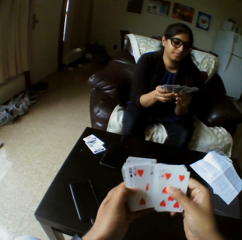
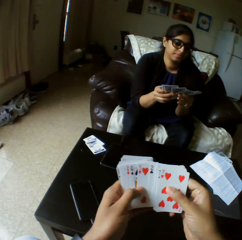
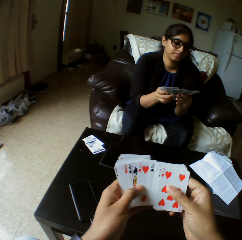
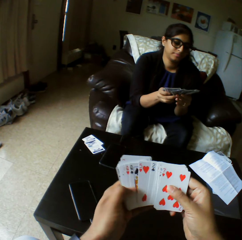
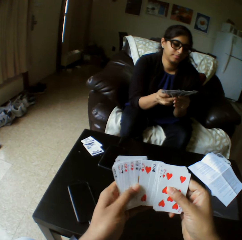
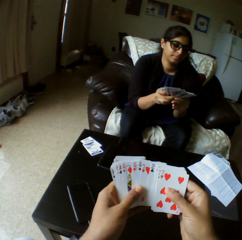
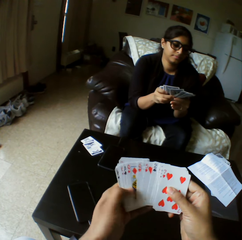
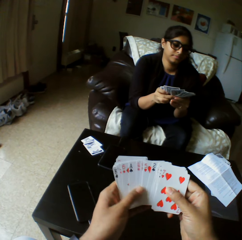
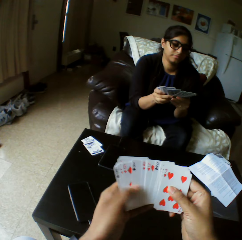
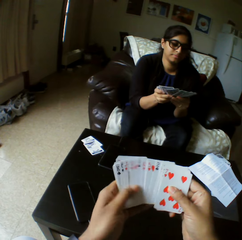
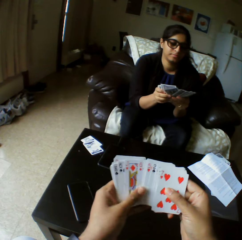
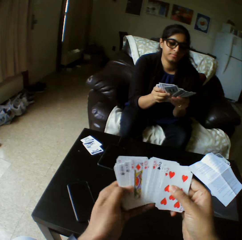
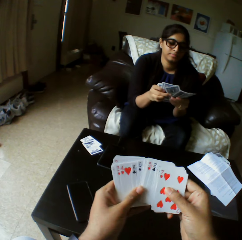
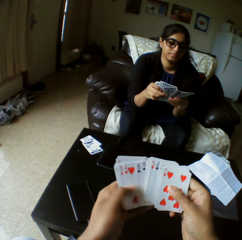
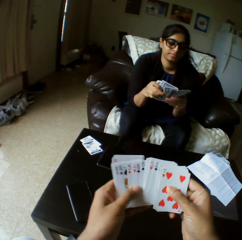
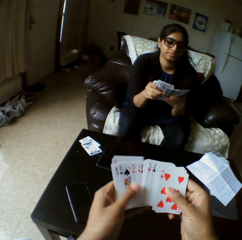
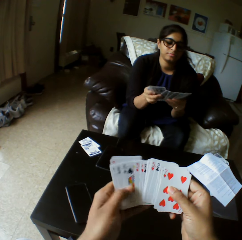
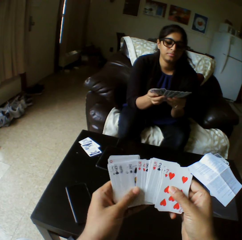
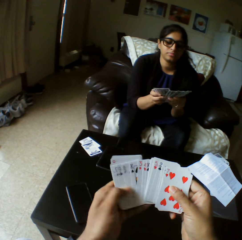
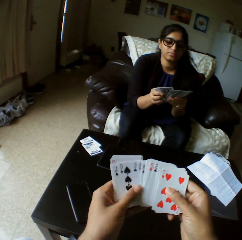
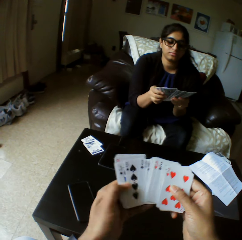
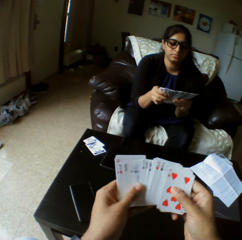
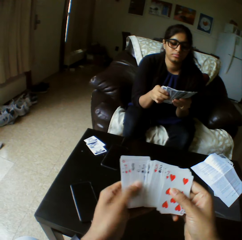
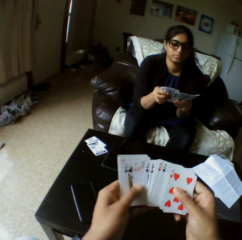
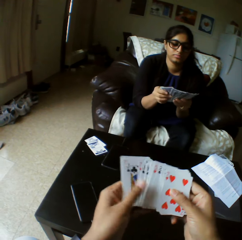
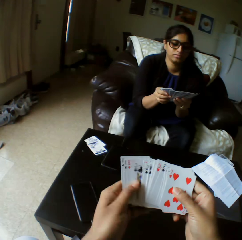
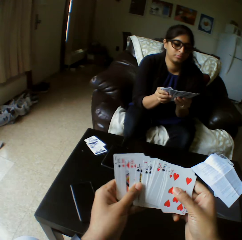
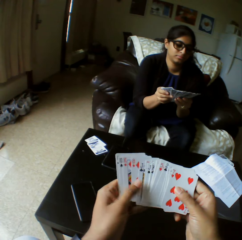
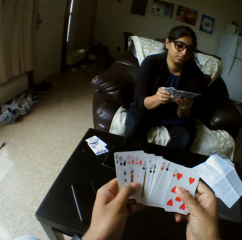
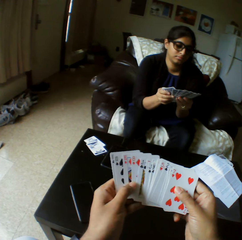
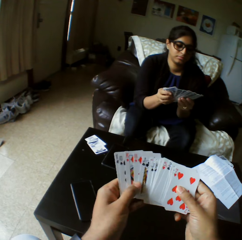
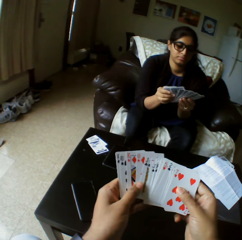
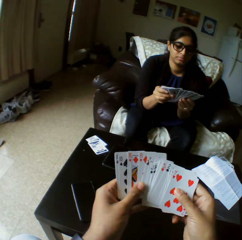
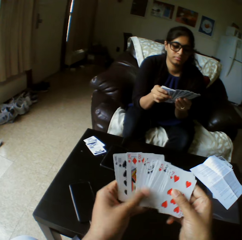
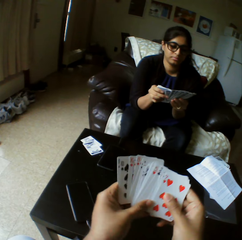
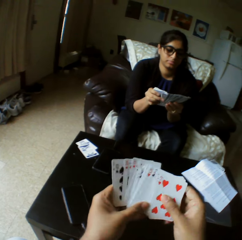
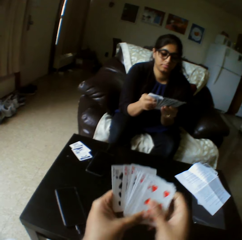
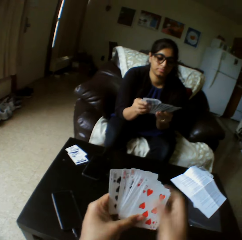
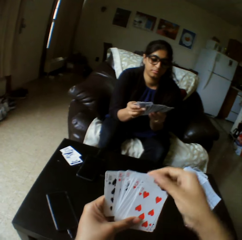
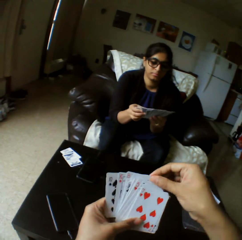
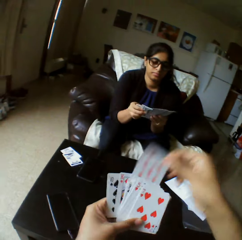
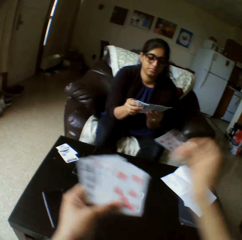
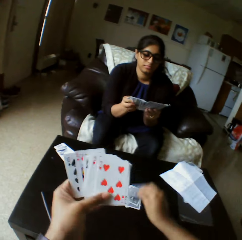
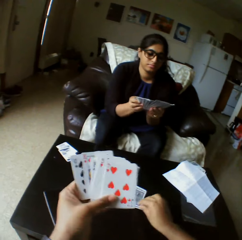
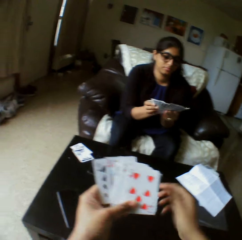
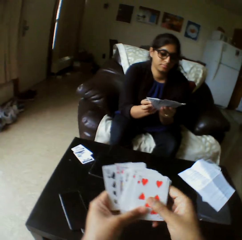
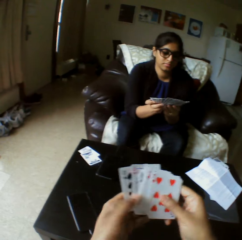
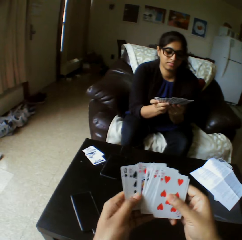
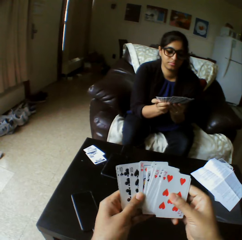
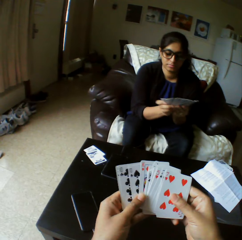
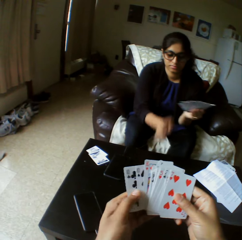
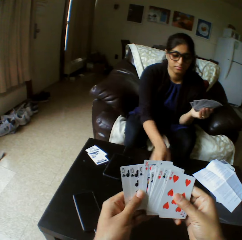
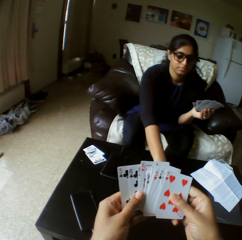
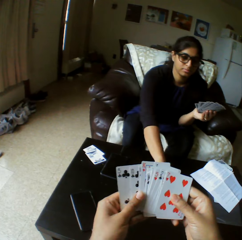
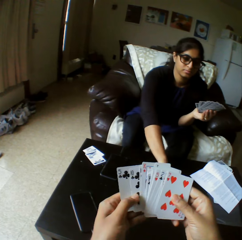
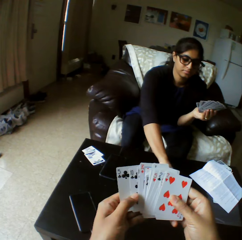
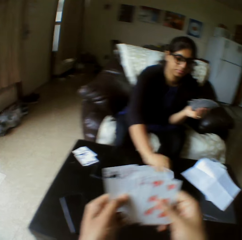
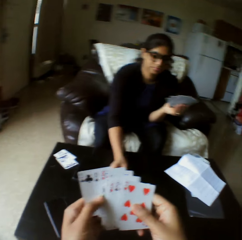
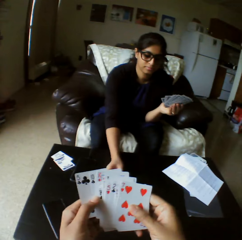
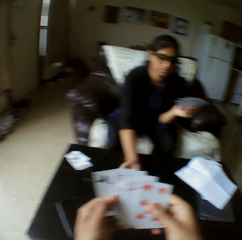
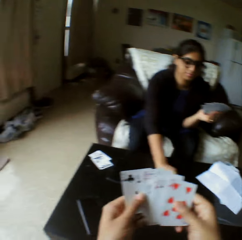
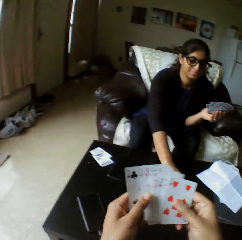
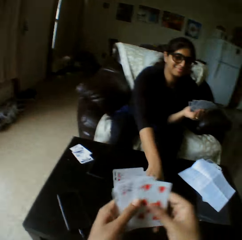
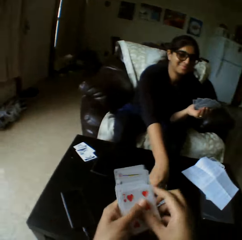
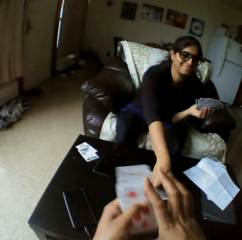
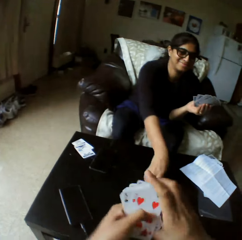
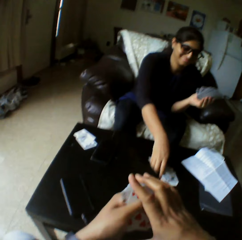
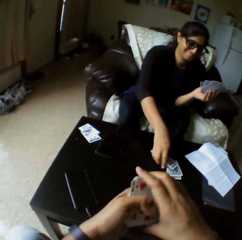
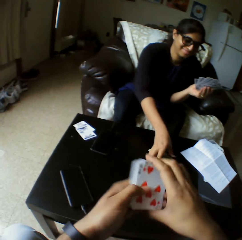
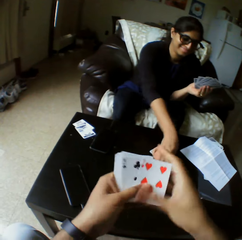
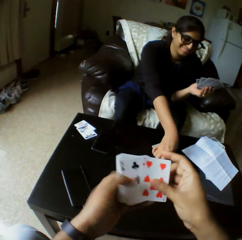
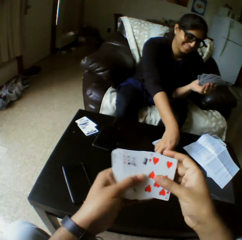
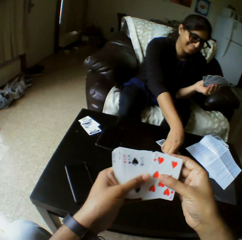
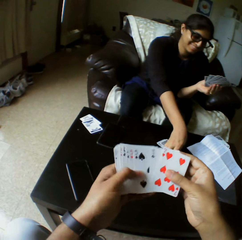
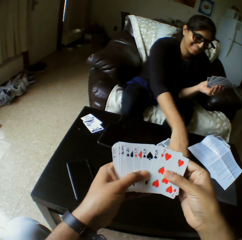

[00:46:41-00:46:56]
A woman selects the play cards and shuffles the cards with both hands. The camera wearer selects the play cards. They take the play card. They drop the card on the table with the right hand. They shuffle the cards with both hands and select the play cards. The woman takes the play cards.

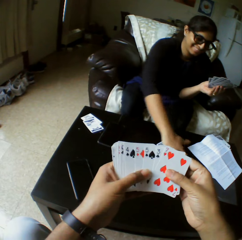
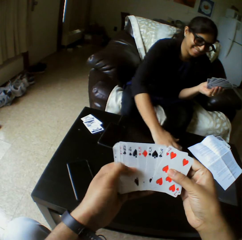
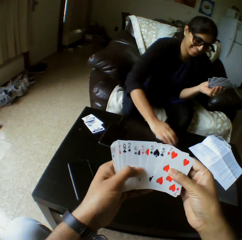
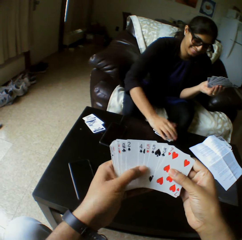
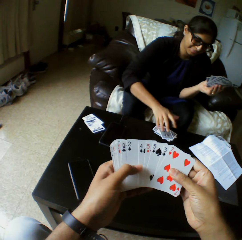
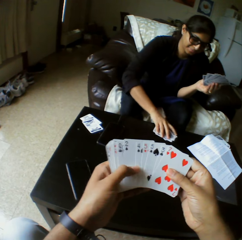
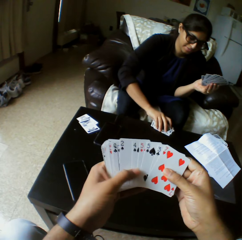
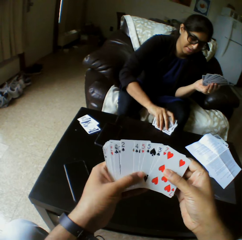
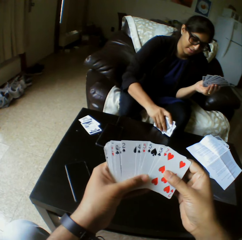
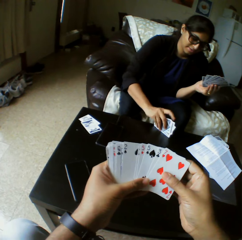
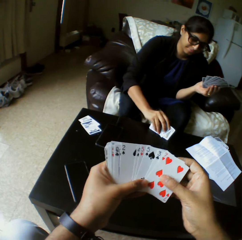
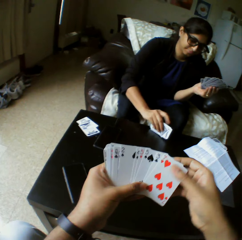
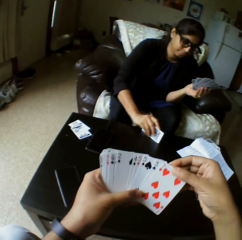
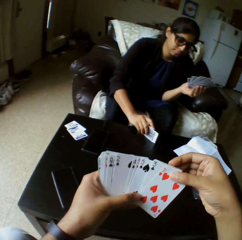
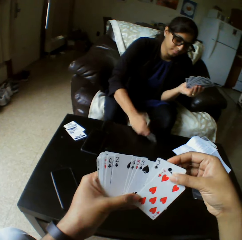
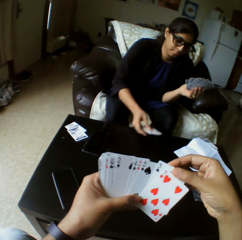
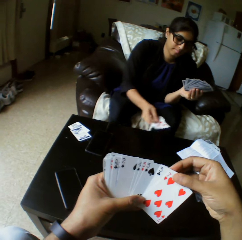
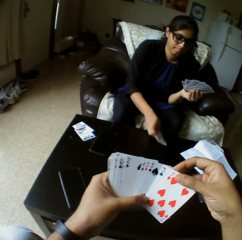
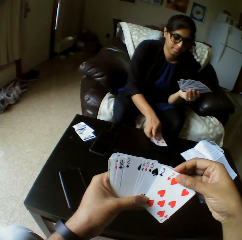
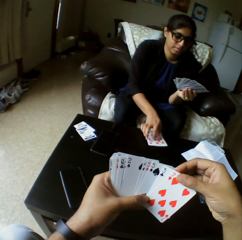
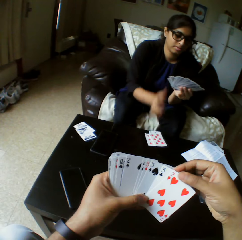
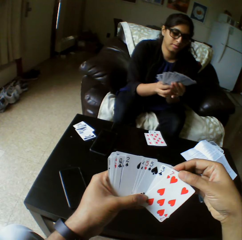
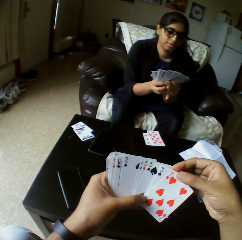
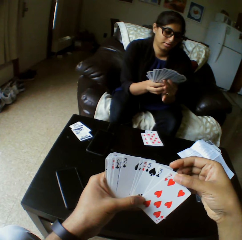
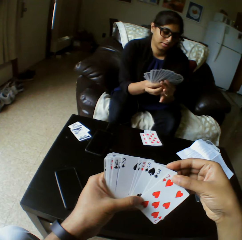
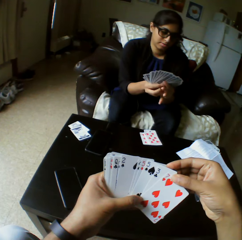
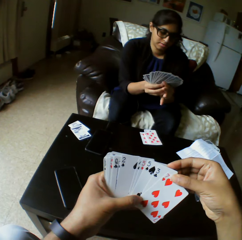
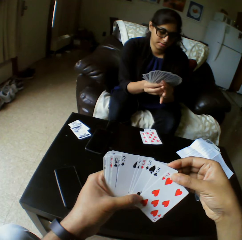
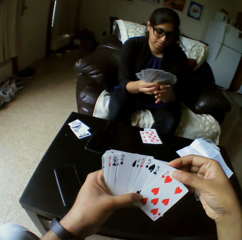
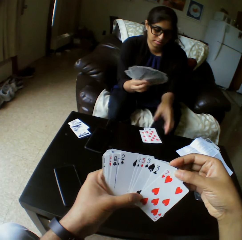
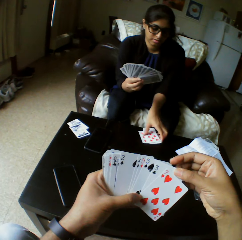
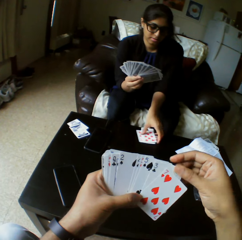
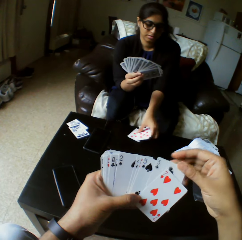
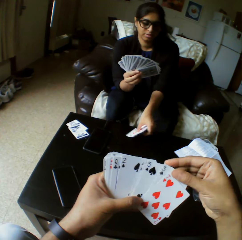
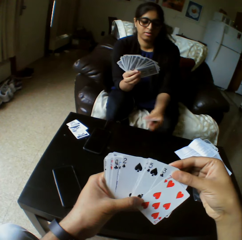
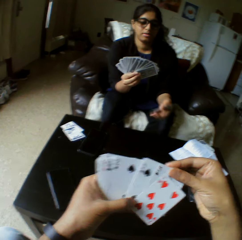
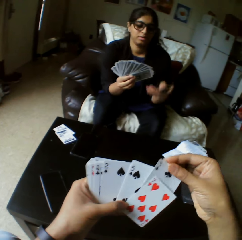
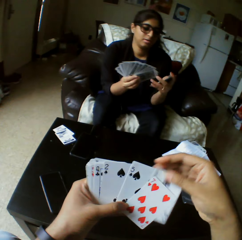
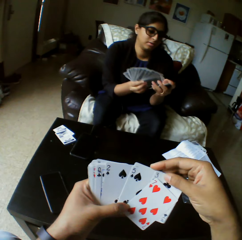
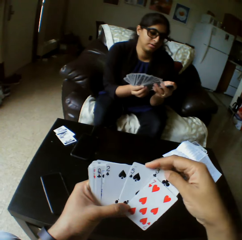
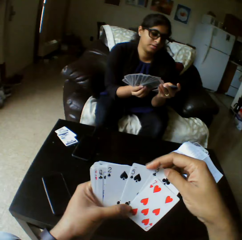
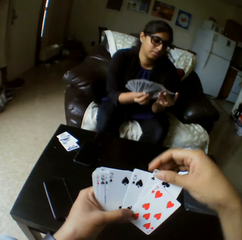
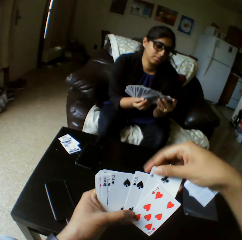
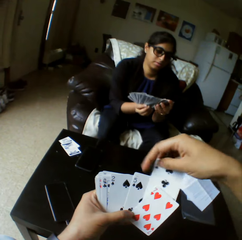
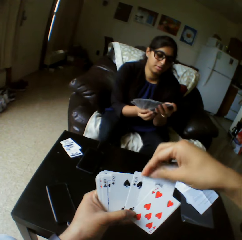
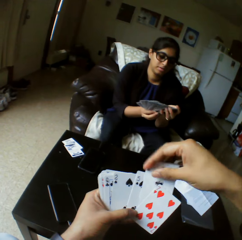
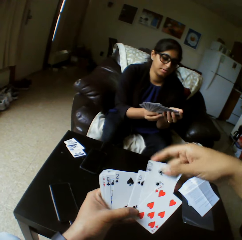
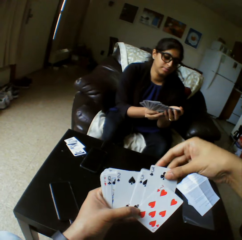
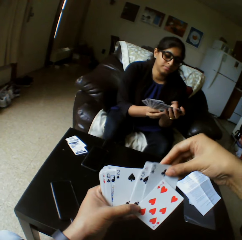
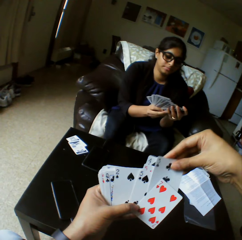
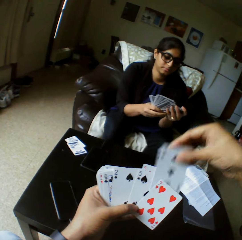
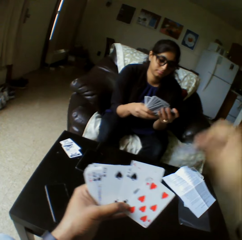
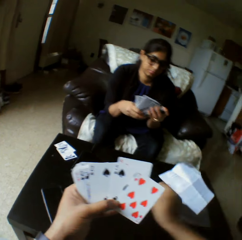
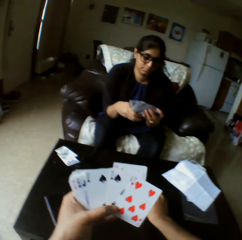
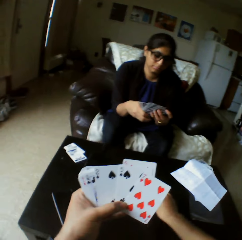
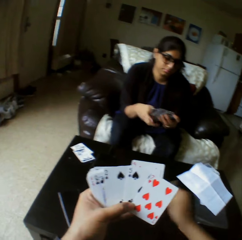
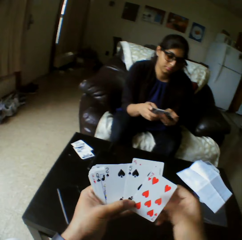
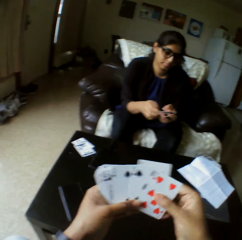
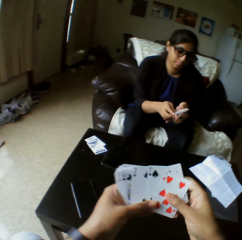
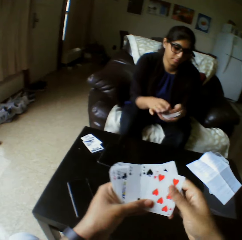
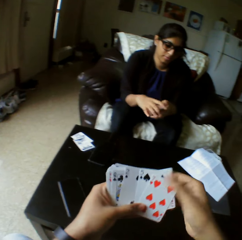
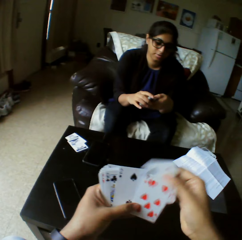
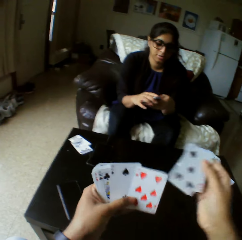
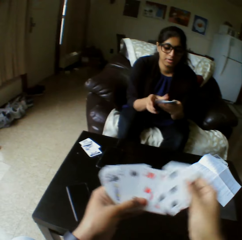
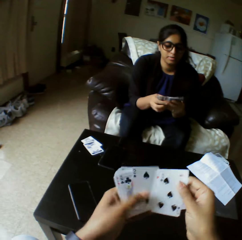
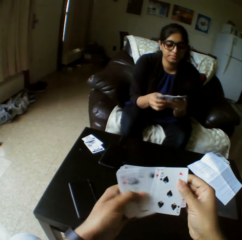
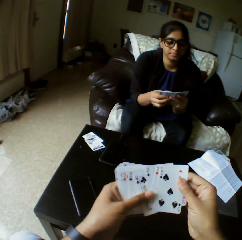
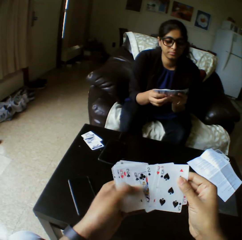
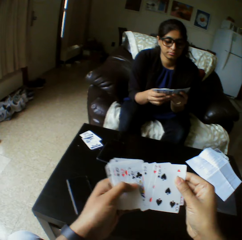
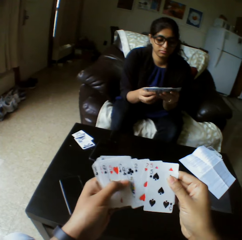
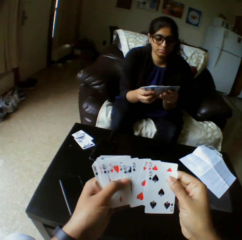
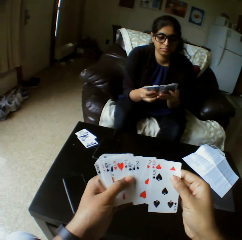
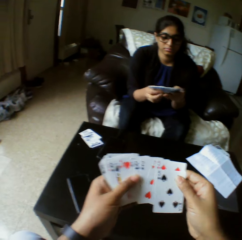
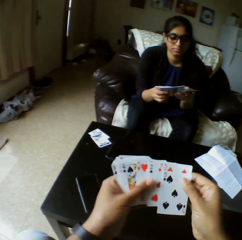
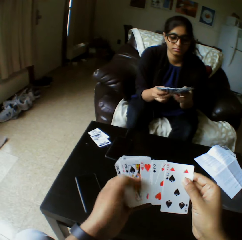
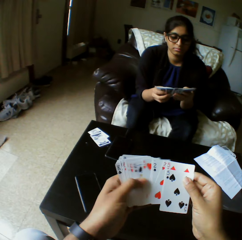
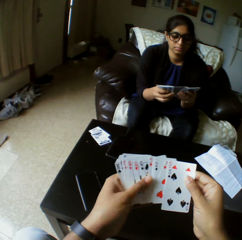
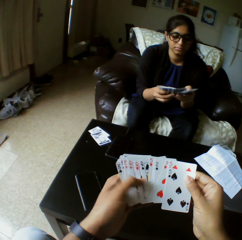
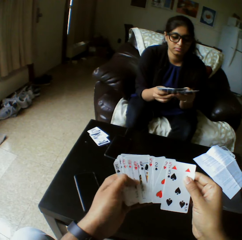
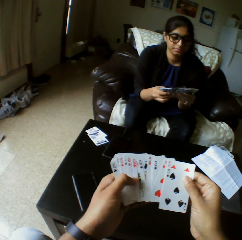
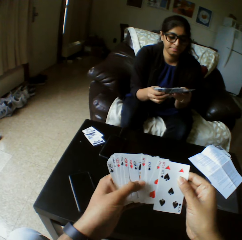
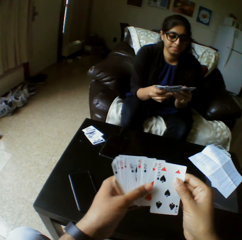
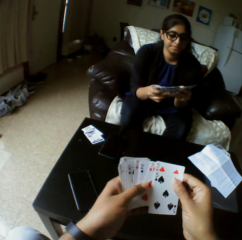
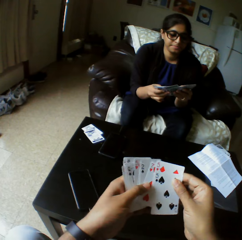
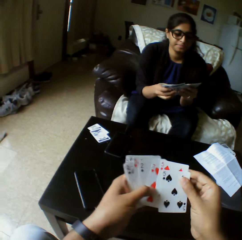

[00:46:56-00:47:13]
A woman arranges the cards on the table with the right hand, taps the play cards on the table, and puts down the play cards. The woman transfers the cards from the left hand to the right hand and picks up the cards on the table with the left hand. The camera wearer takes the play cards. They drop a card on the table with the right hand. The woman shuffles the cards with both hands. The camera wearer shuffles the cards with both hands and selects the play card.
